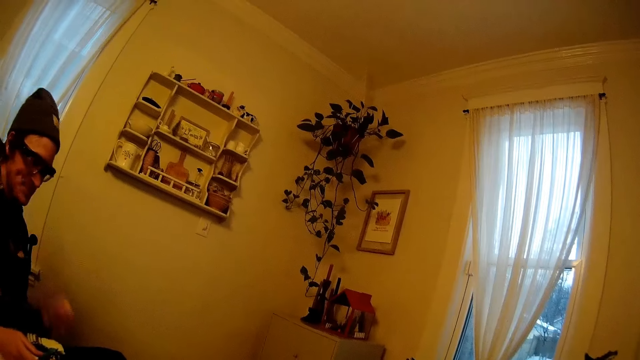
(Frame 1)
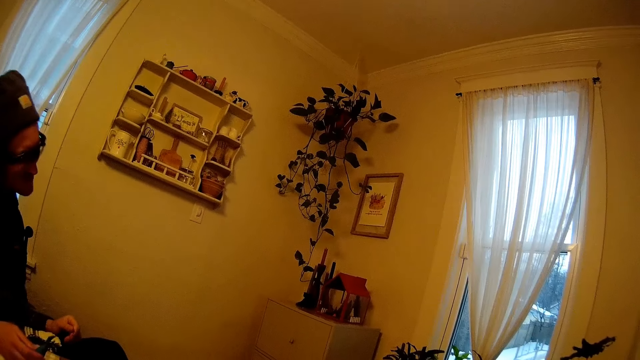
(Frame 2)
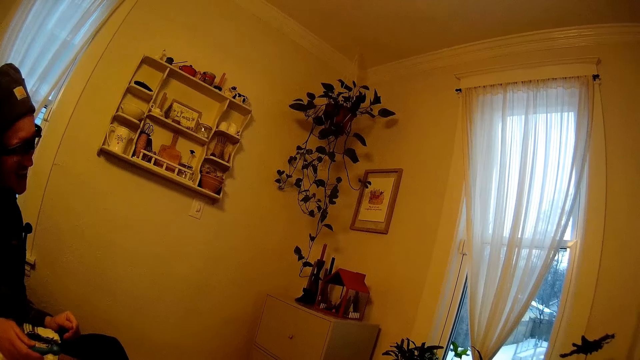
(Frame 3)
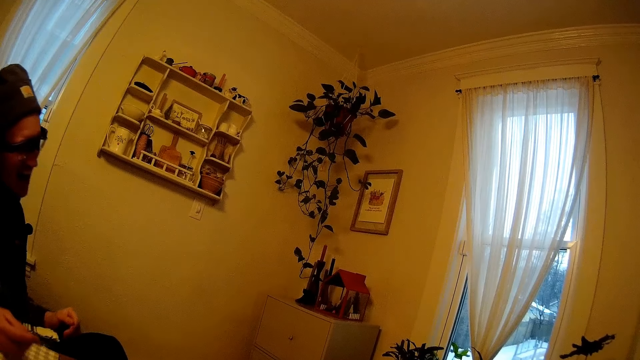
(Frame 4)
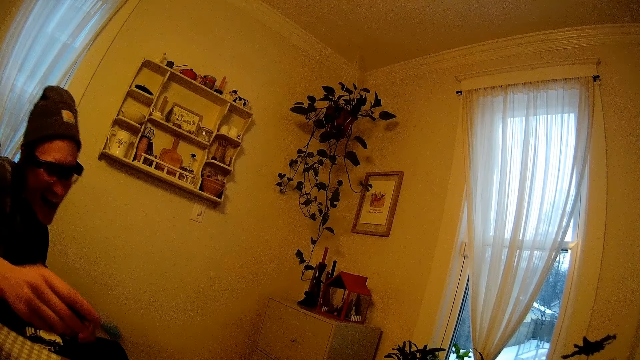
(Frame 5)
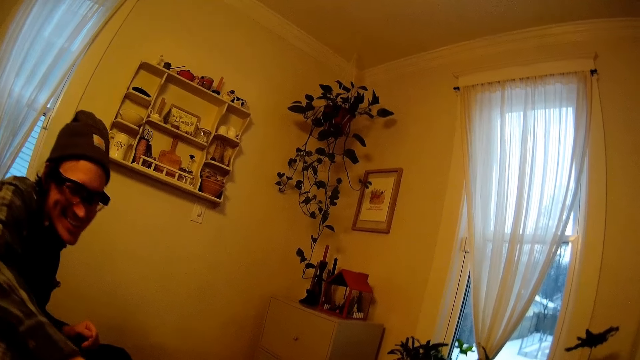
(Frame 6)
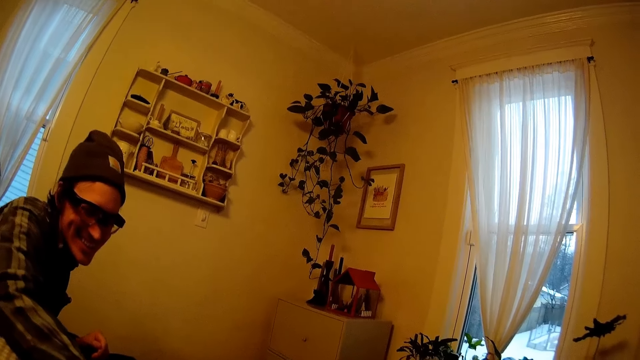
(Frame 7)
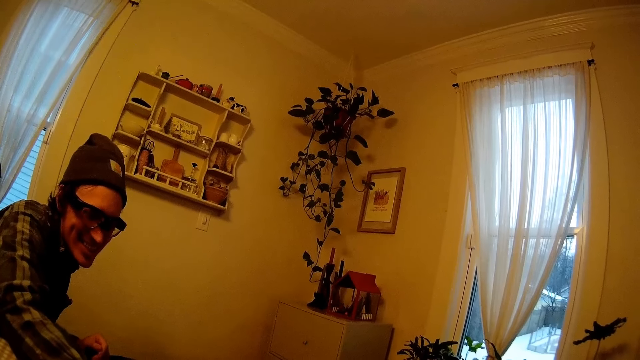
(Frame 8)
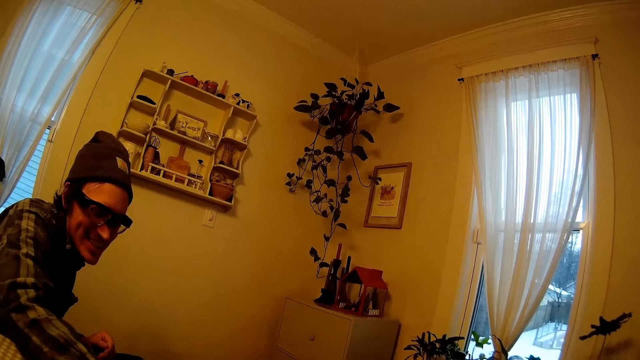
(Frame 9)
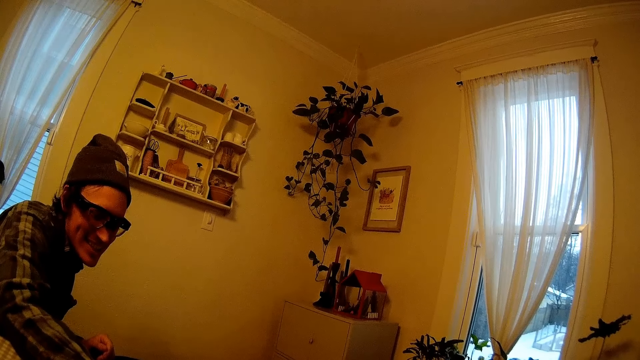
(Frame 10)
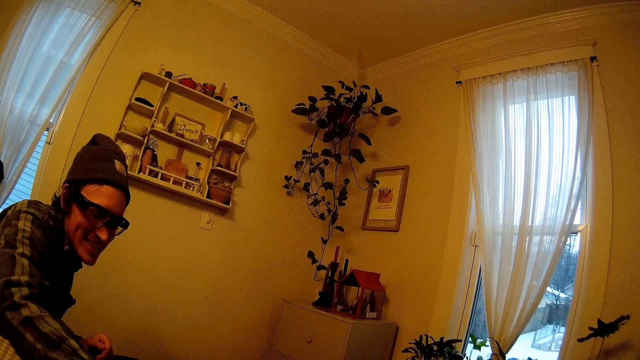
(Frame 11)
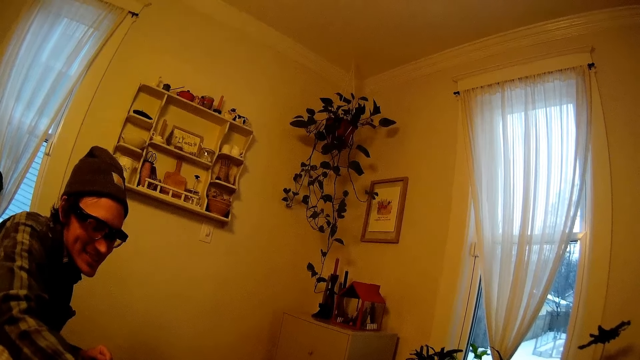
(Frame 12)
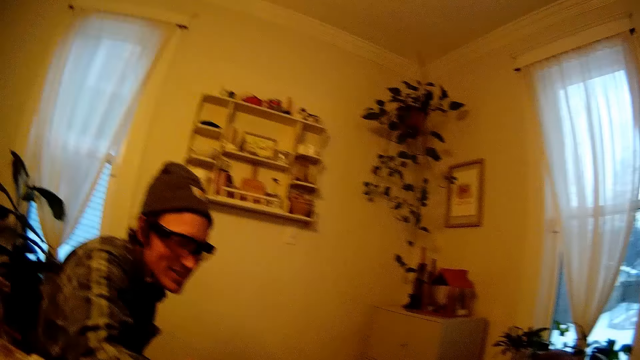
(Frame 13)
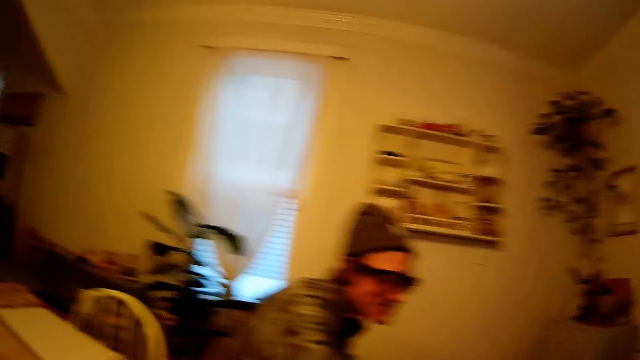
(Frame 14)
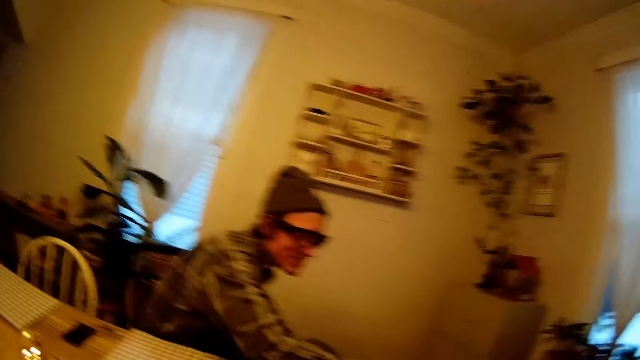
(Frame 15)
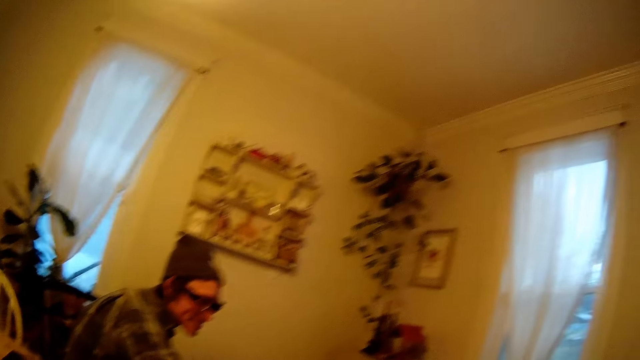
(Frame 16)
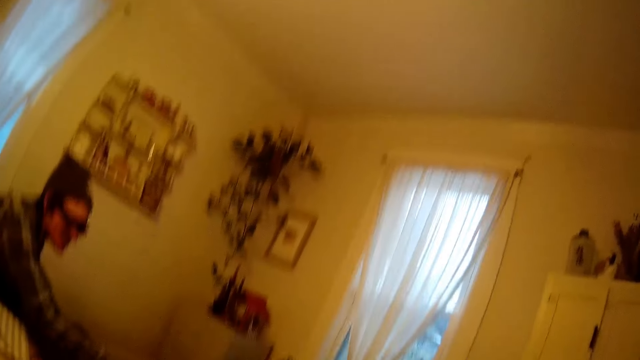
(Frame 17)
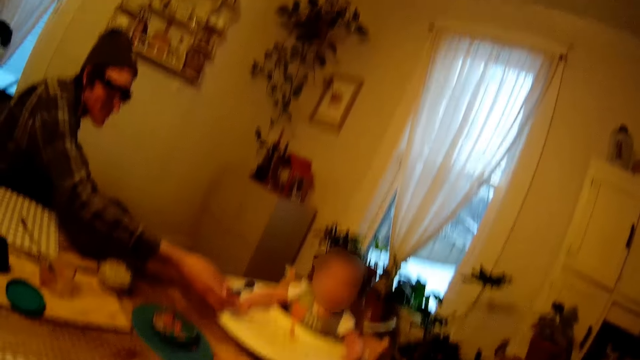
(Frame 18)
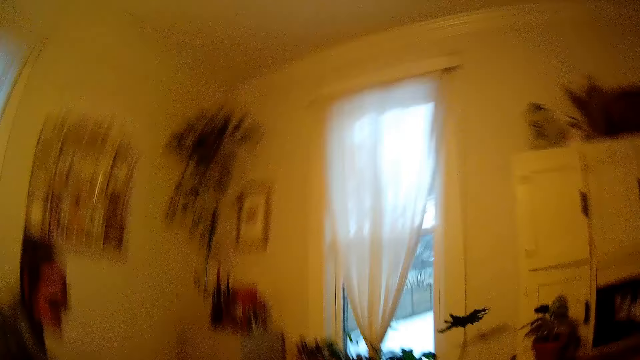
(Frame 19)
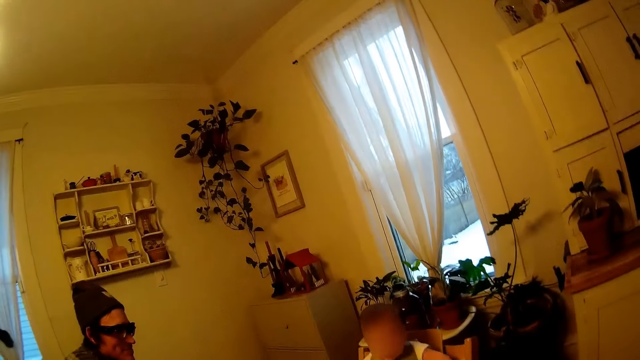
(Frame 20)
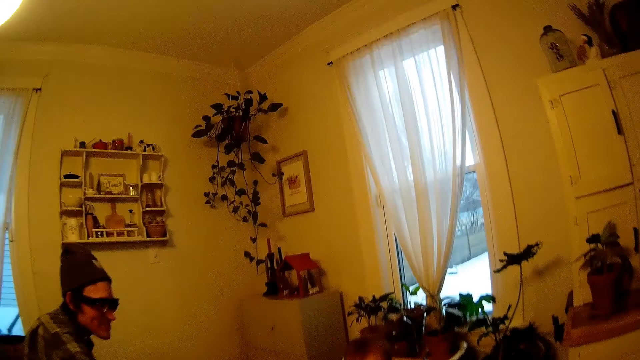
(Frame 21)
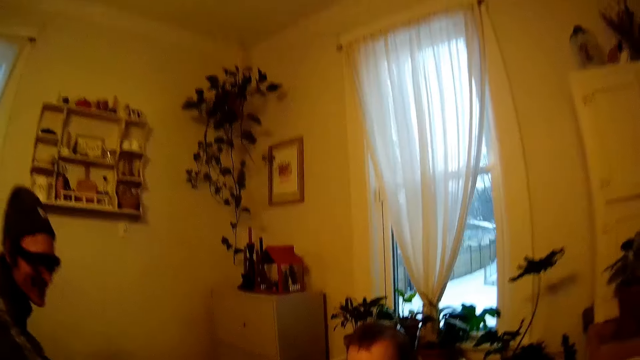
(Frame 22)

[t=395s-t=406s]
A man rubs the nose. The camera wearer interacts with a man. They look around. They interact with a baby.

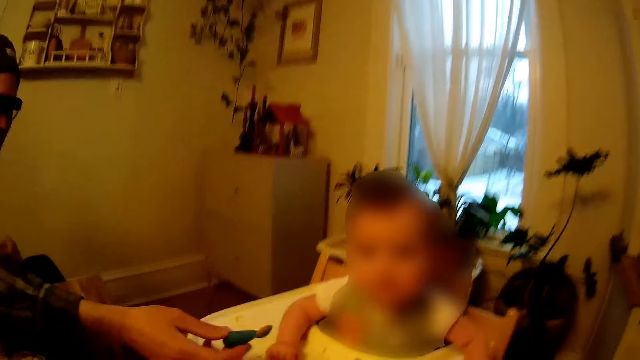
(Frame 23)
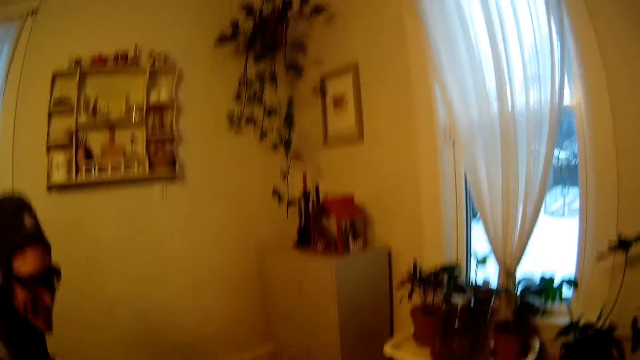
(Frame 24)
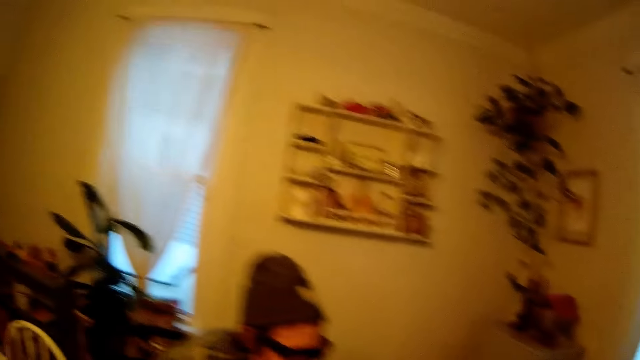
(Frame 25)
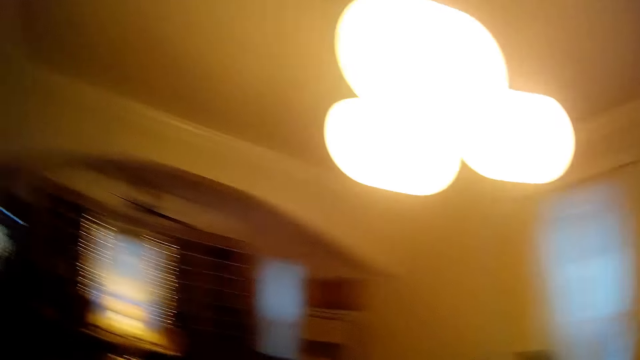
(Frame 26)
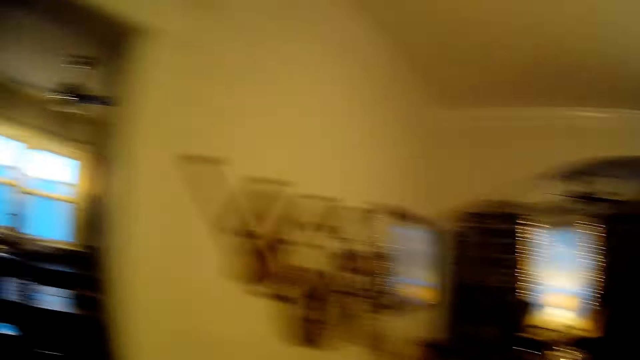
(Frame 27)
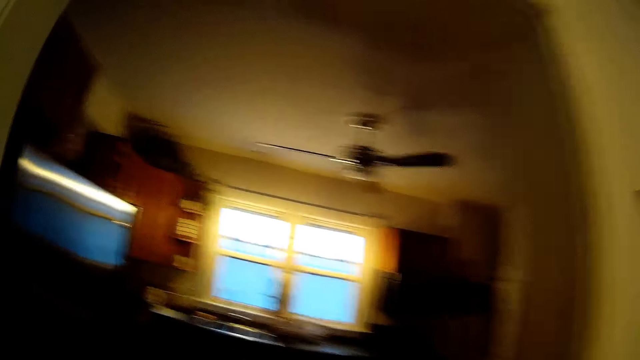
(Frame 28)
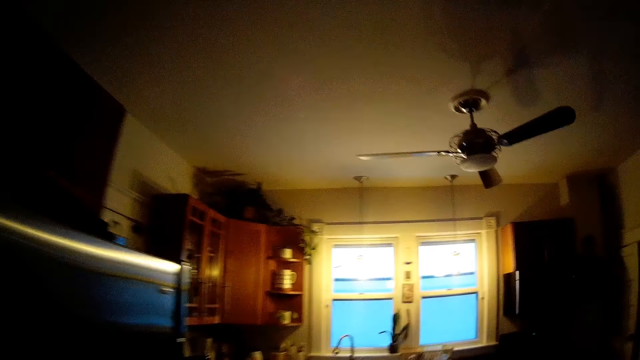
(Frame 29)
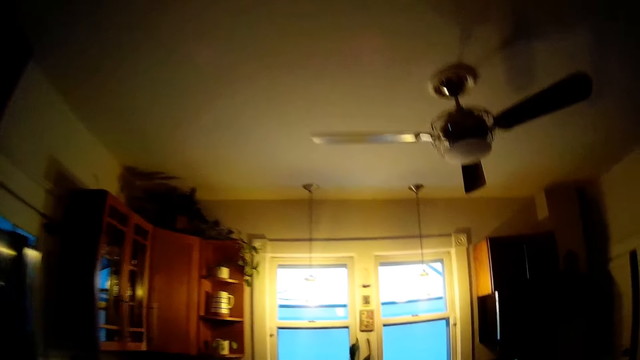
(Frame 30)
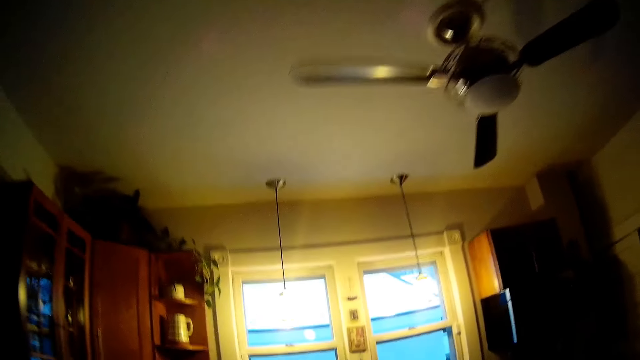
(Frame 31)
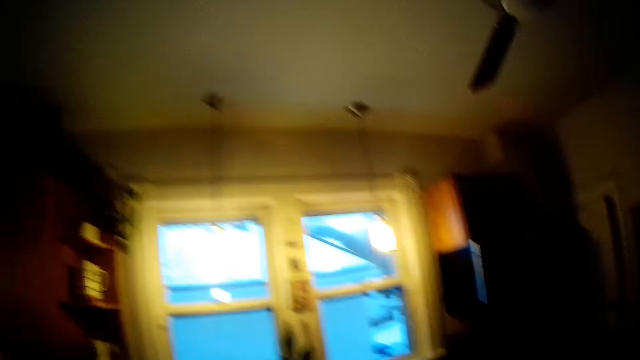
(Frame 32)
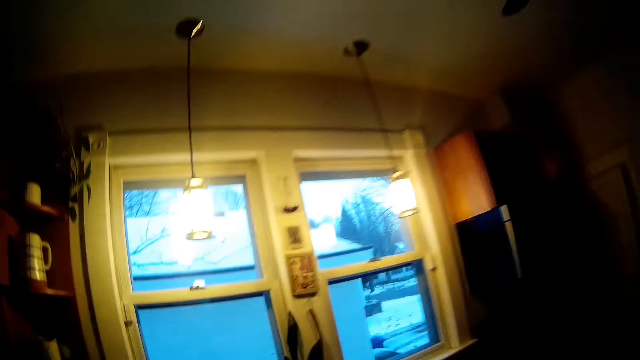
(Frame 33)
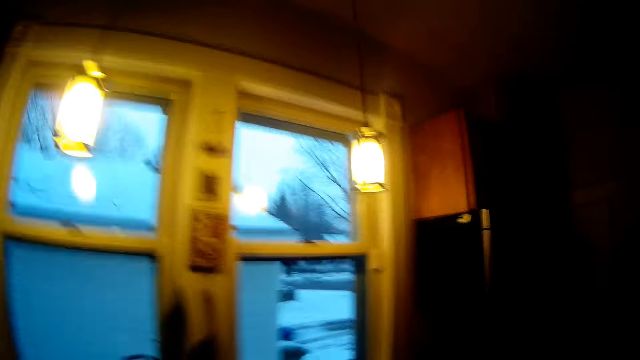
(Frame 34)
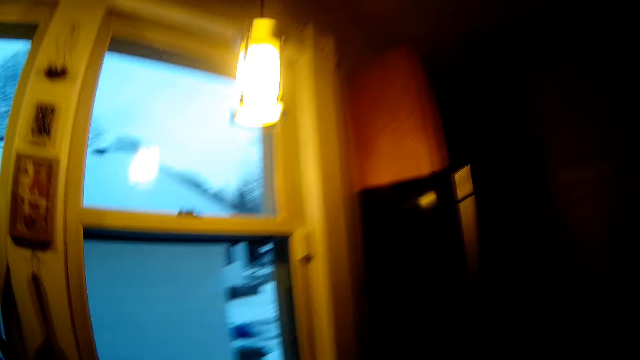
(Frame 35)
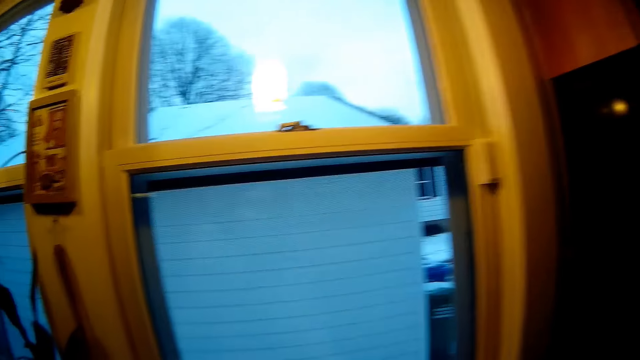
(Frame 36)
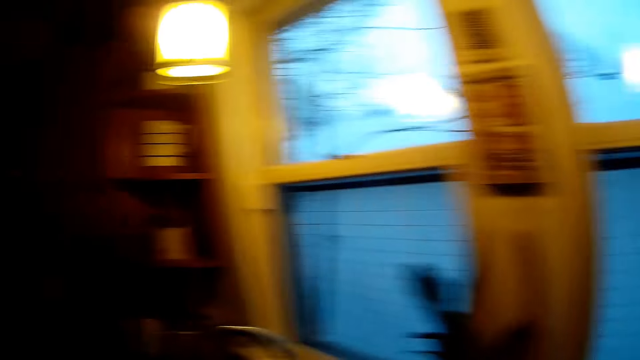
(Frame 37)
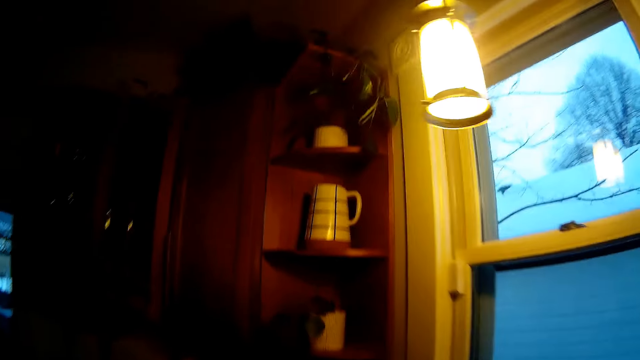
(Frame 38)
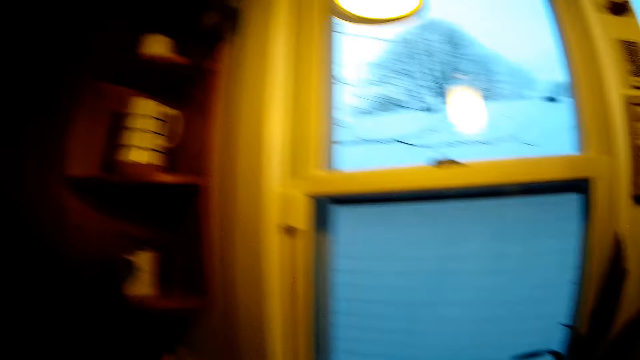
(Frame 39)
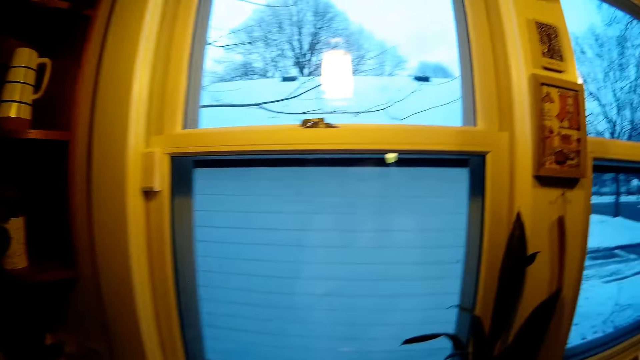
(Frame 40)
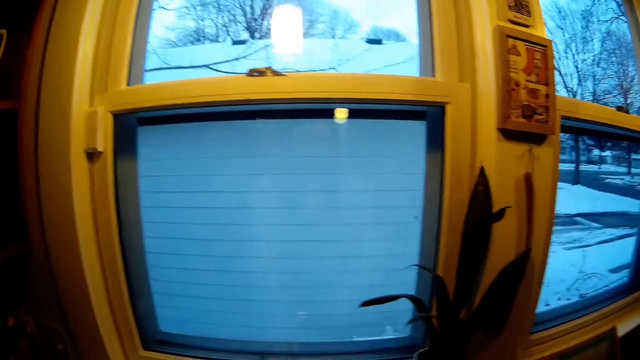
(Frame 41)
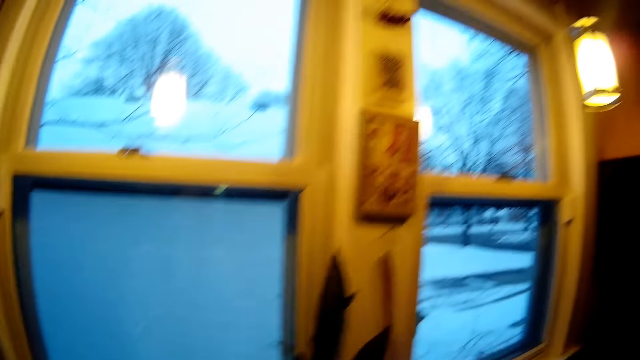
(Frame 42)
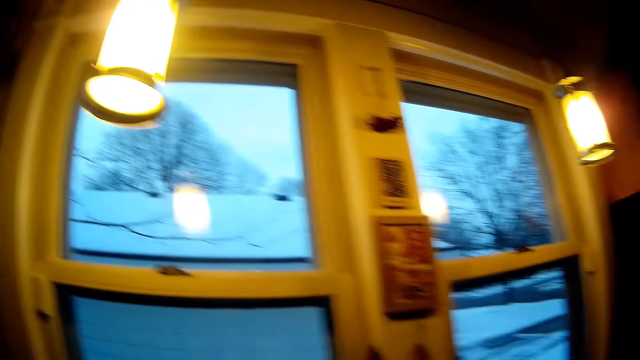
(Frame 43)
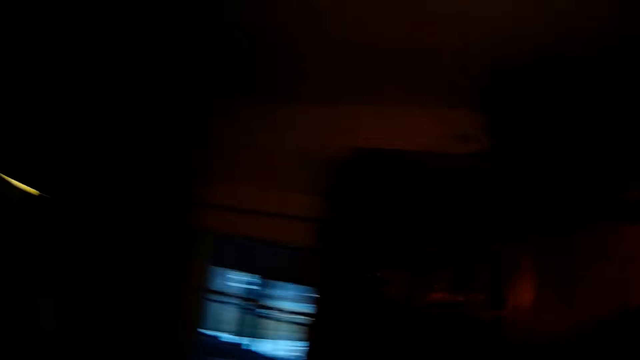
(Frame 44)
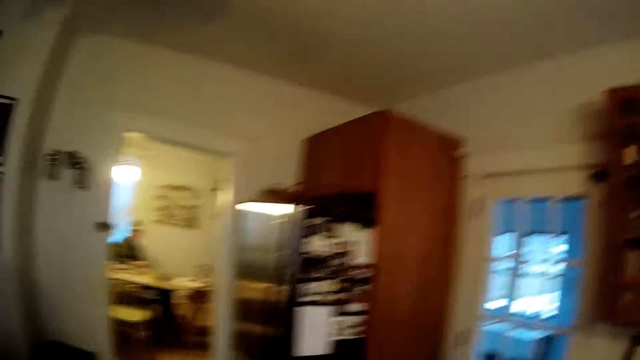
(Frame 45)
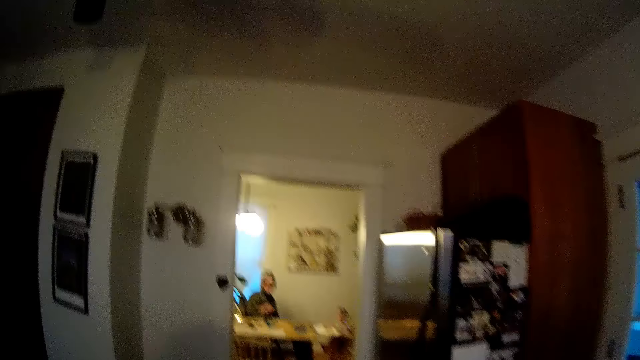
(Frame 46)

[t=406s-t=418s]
A man plays with a kid. The camera wearer leaves the dining room for the kitchen. They walk around. They interact with the man.
